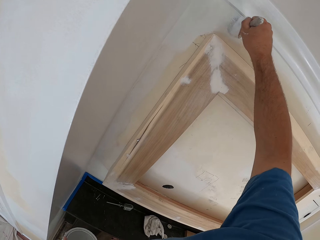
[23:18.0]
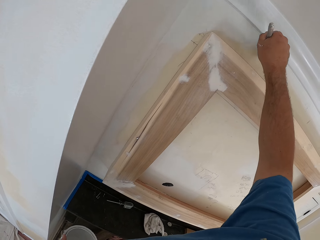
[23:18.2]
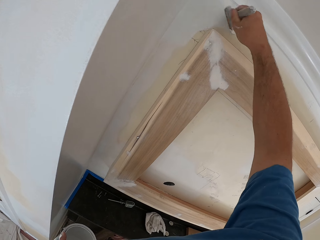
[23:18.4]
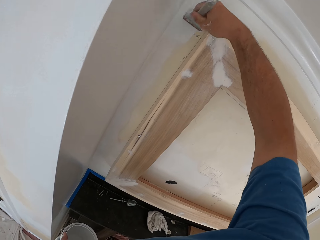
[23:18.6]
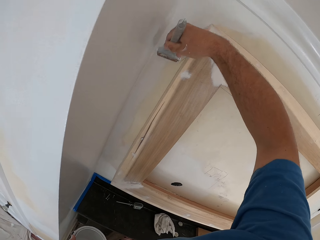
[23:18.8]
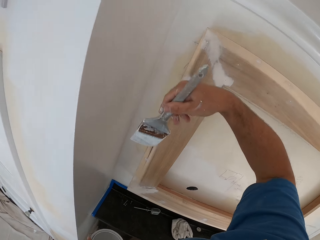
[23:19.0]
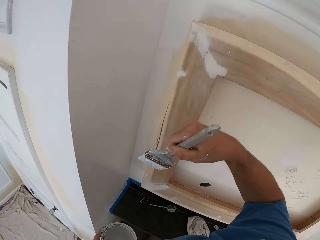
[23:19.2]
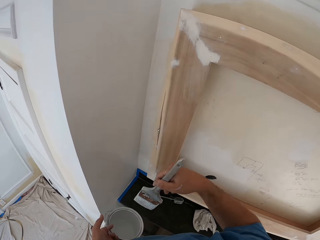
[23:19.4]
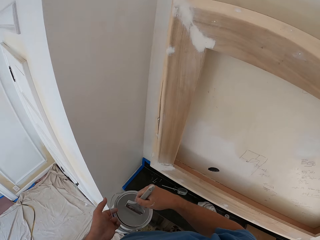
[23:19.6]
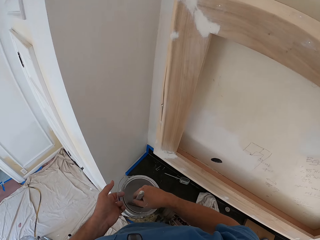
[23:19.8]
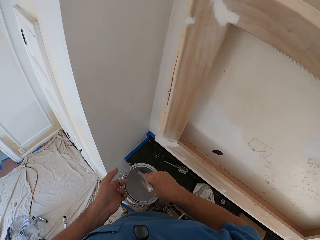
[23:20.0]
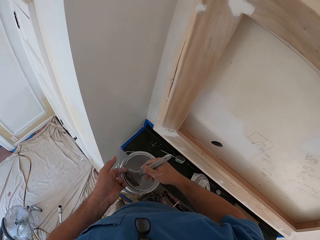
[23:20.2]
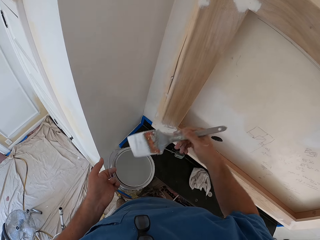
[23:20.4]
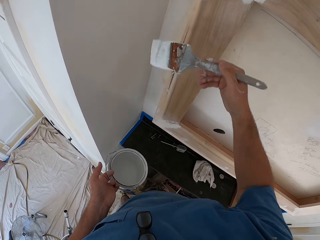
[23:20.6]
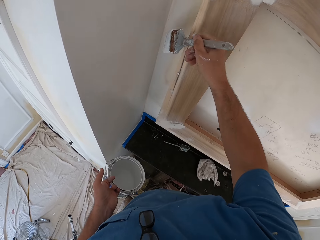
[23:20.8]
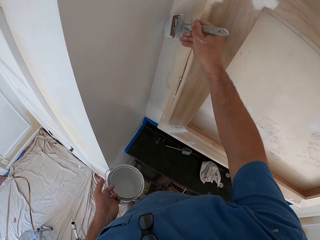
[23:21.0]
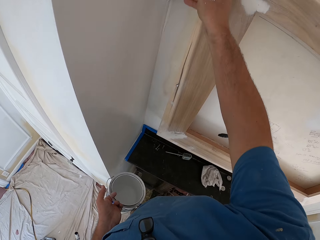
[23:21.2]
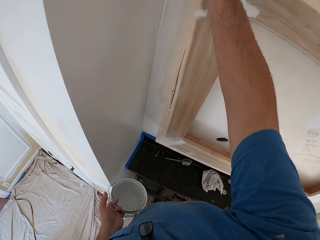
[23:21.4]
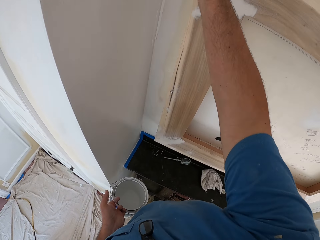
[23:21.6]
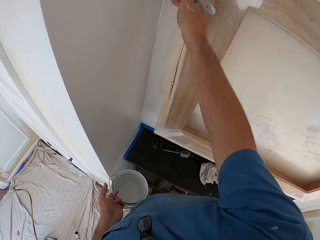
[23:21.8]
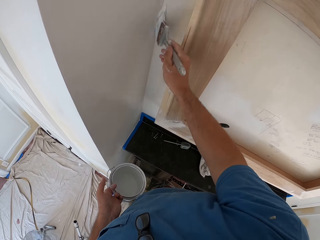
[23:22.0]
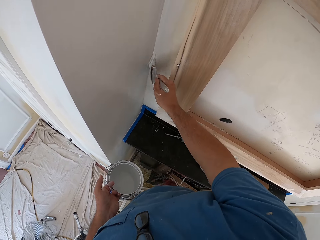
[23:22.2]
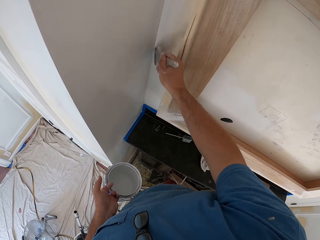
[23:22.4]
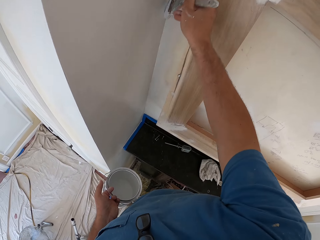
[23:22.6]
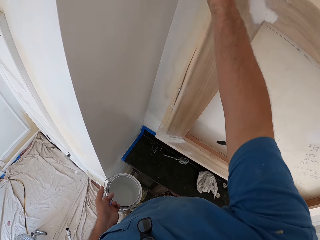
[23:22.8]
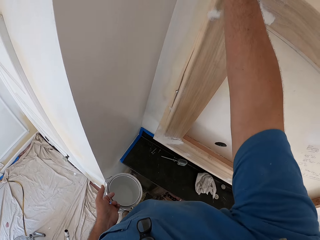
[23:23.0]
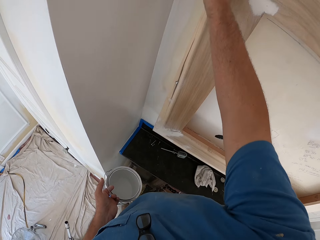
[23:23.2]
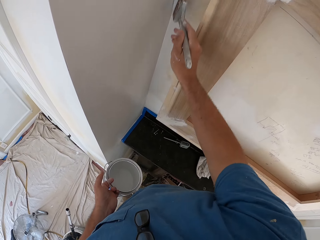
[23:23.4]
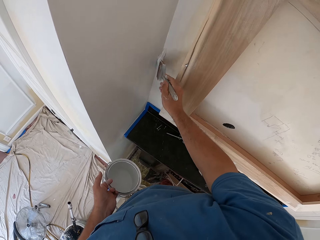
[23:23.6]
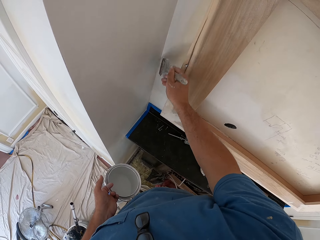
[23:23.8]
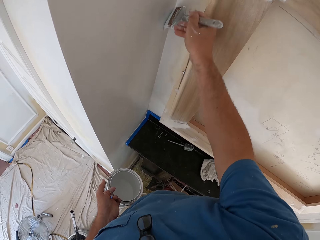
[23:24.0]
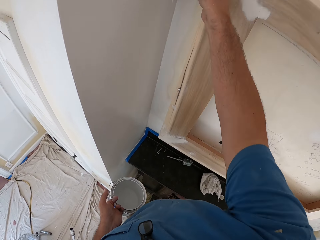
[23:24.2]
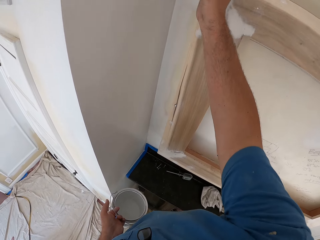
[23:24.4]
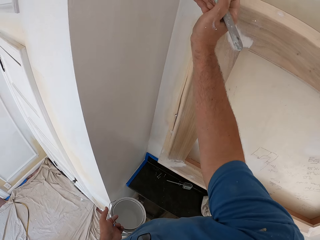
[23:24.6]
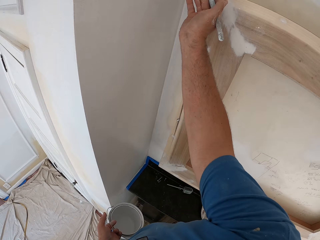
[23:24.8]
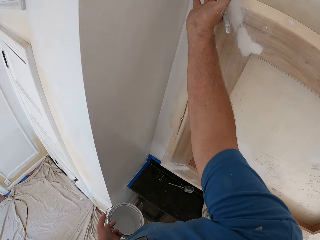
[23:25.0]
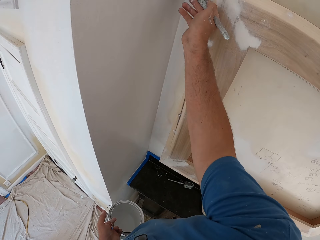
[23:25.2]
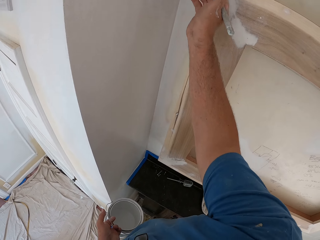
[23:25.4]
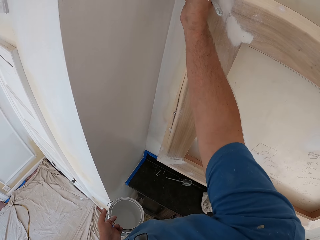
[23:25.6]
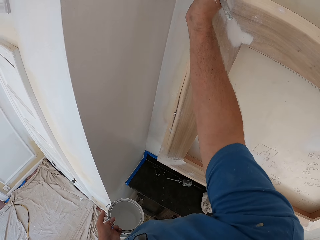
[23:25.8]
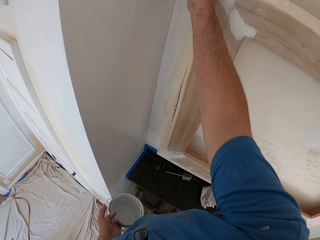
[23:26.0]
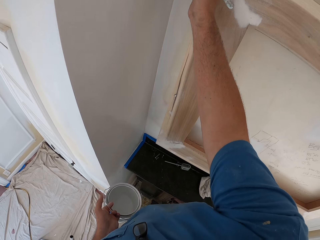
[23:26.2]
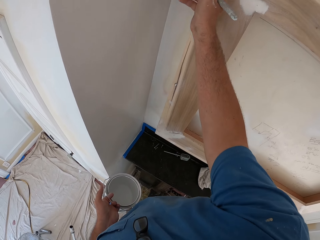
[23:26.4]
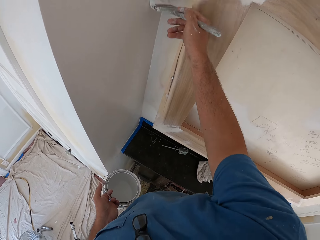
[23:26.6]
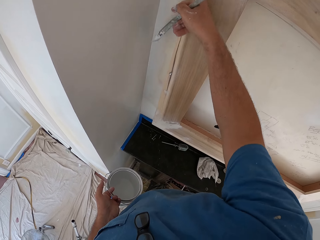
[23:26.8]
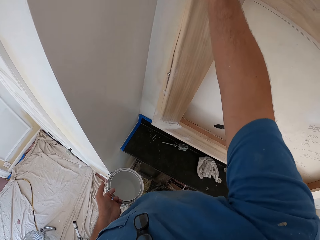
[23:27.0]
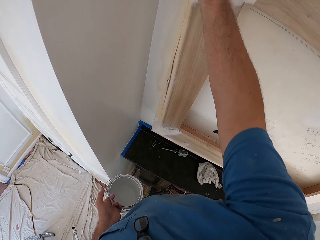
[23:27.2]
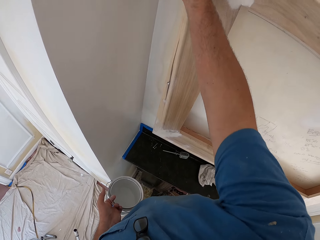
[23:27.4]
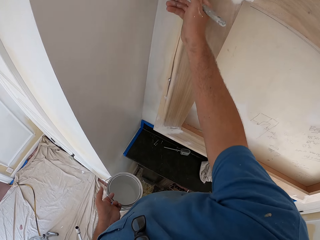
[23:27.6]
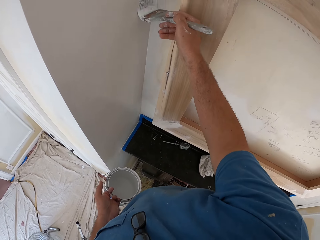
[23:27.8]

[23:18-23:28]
The camera wearer dips the paint brush inside the paint can in his hand. He lifts the brush. He paints the room wall with the paint brush in his hand.

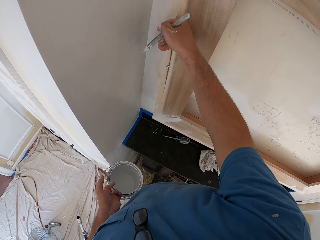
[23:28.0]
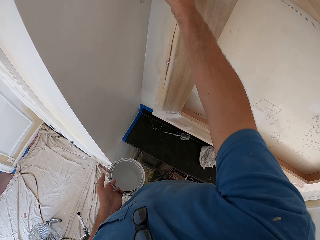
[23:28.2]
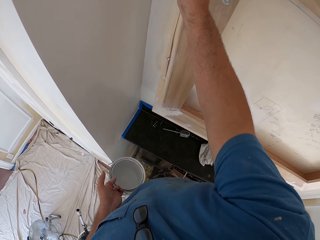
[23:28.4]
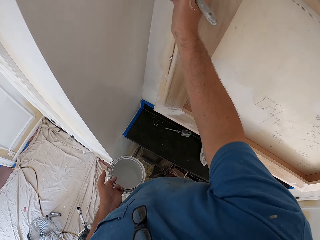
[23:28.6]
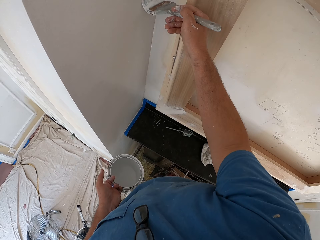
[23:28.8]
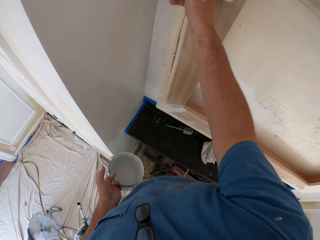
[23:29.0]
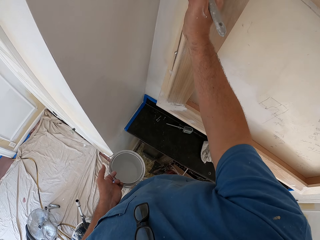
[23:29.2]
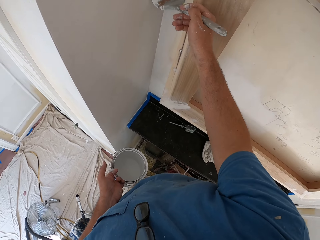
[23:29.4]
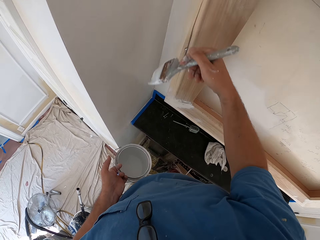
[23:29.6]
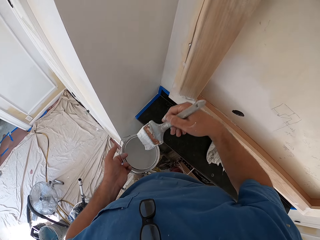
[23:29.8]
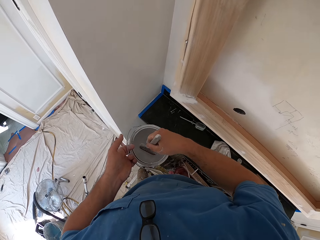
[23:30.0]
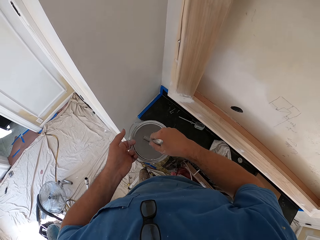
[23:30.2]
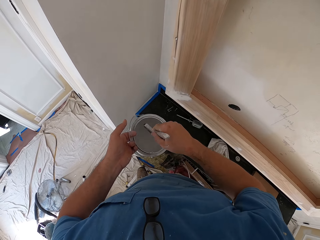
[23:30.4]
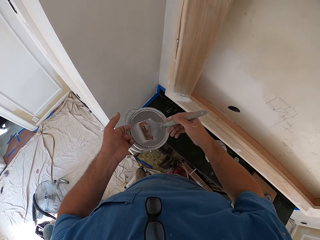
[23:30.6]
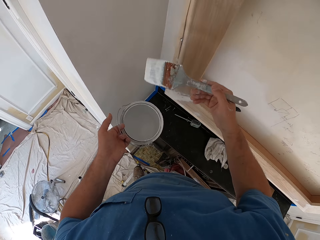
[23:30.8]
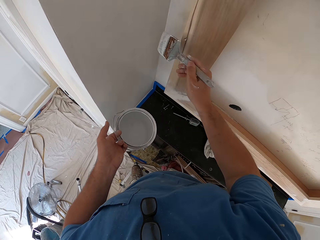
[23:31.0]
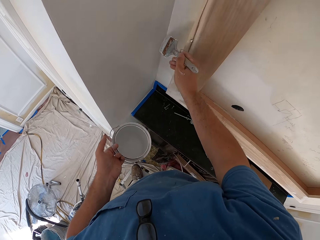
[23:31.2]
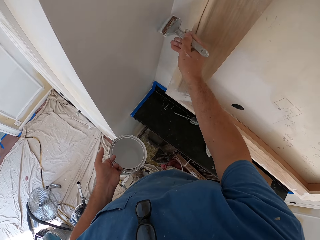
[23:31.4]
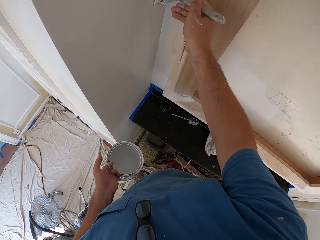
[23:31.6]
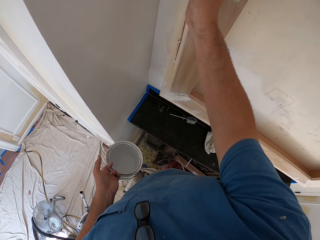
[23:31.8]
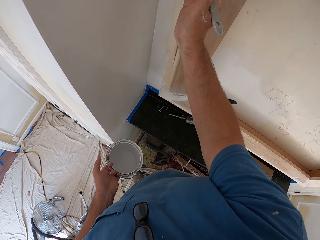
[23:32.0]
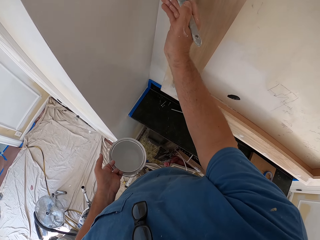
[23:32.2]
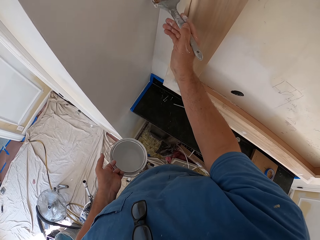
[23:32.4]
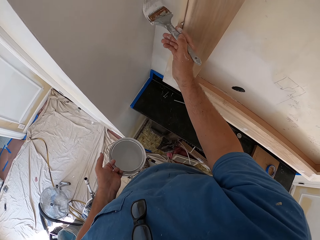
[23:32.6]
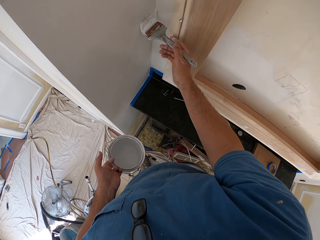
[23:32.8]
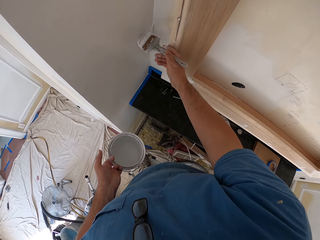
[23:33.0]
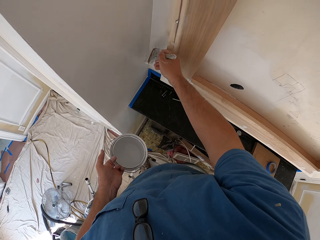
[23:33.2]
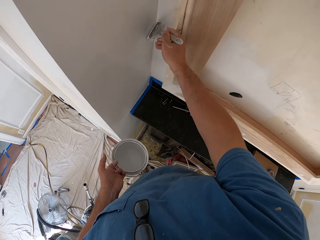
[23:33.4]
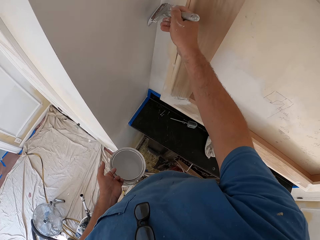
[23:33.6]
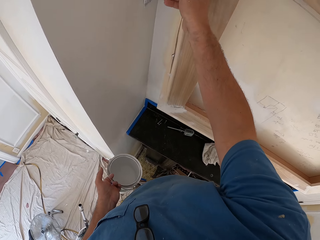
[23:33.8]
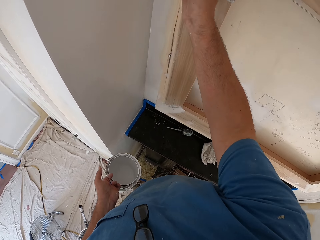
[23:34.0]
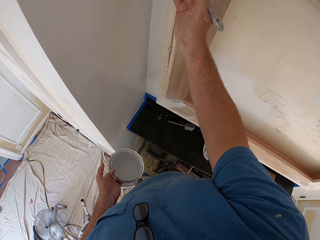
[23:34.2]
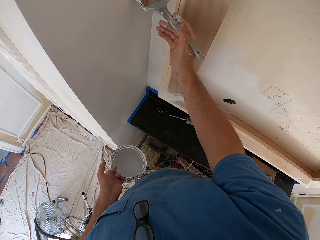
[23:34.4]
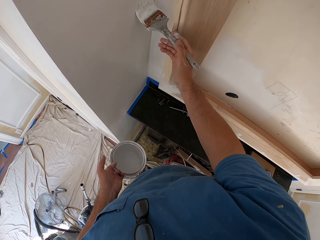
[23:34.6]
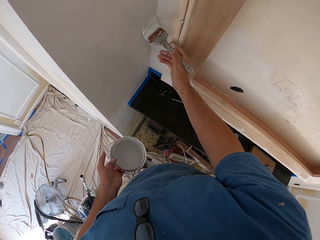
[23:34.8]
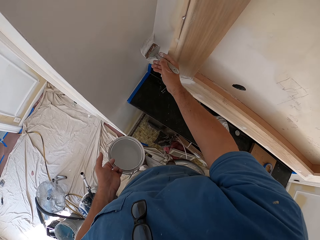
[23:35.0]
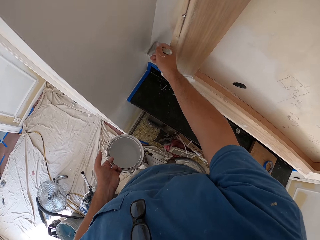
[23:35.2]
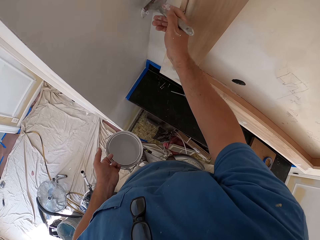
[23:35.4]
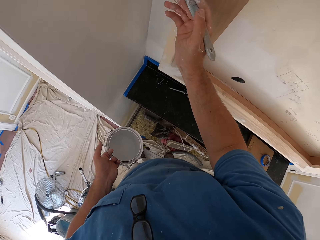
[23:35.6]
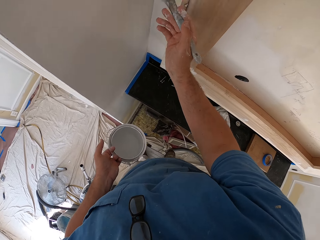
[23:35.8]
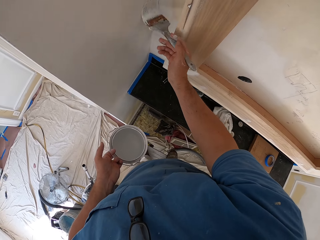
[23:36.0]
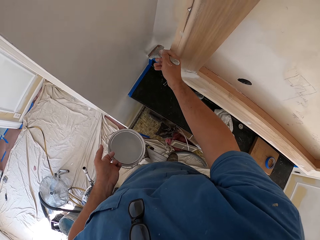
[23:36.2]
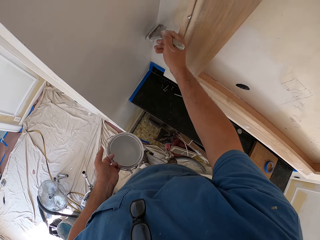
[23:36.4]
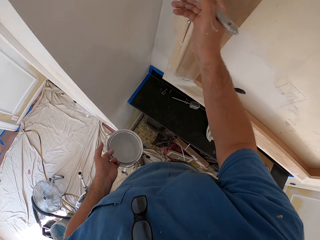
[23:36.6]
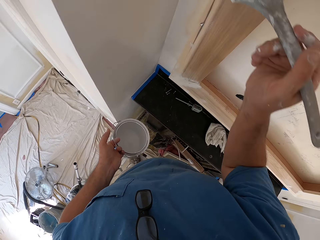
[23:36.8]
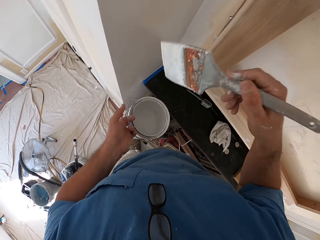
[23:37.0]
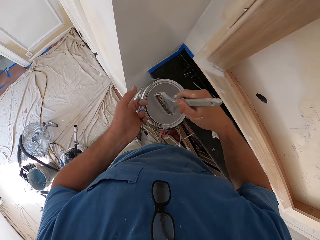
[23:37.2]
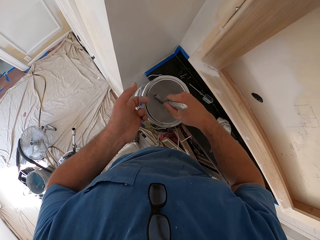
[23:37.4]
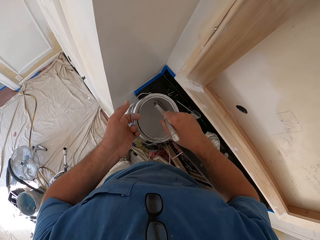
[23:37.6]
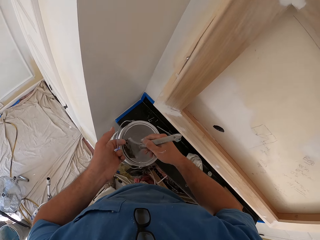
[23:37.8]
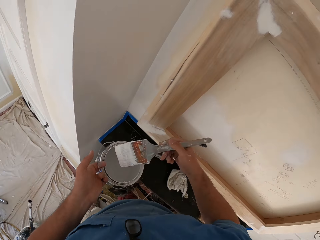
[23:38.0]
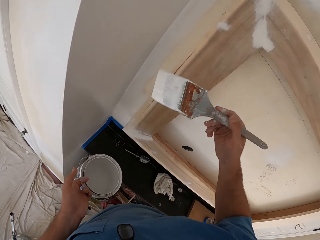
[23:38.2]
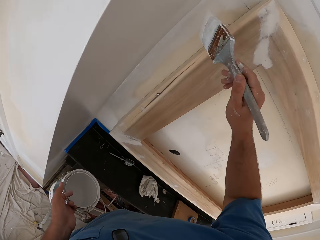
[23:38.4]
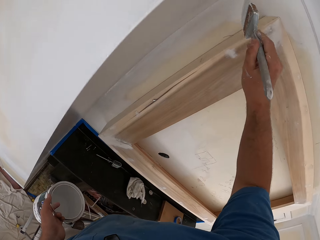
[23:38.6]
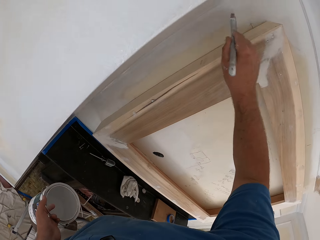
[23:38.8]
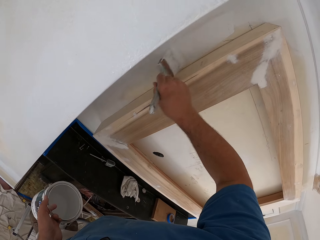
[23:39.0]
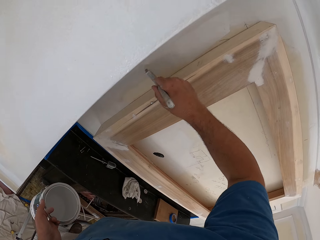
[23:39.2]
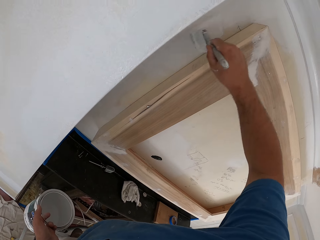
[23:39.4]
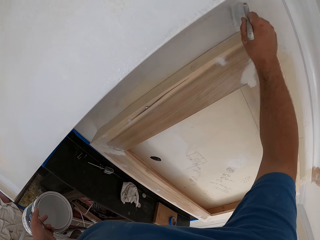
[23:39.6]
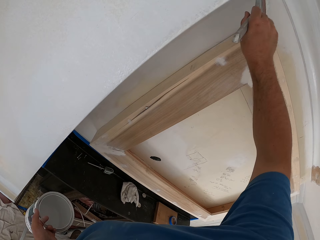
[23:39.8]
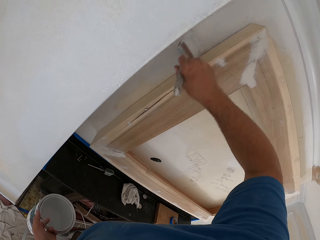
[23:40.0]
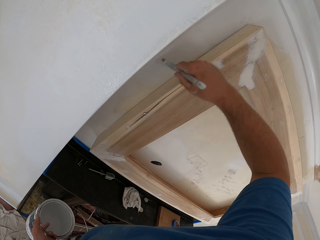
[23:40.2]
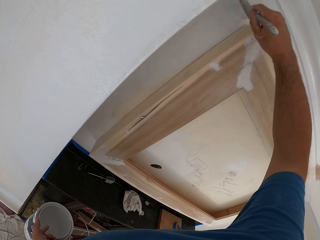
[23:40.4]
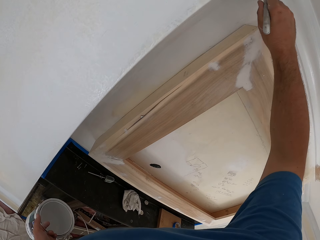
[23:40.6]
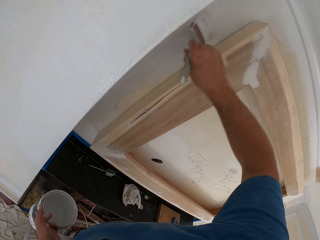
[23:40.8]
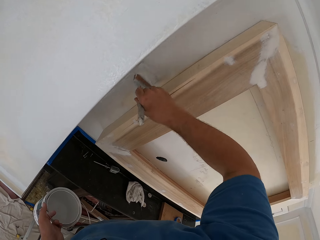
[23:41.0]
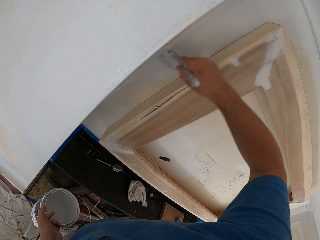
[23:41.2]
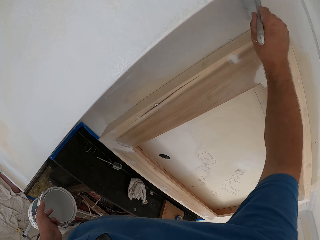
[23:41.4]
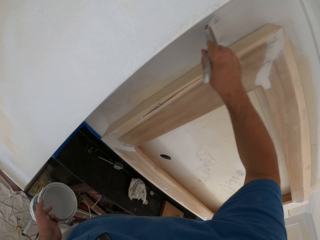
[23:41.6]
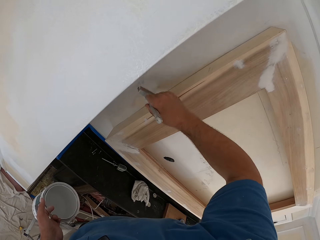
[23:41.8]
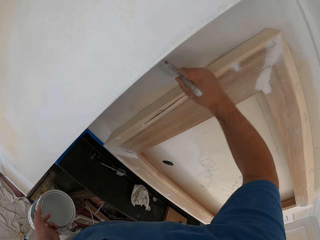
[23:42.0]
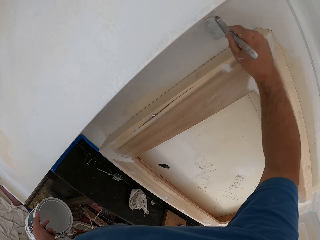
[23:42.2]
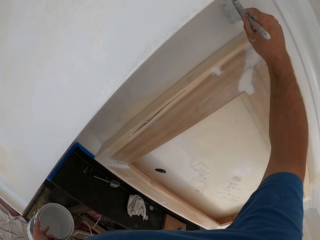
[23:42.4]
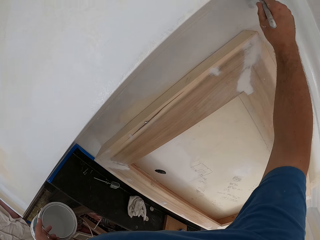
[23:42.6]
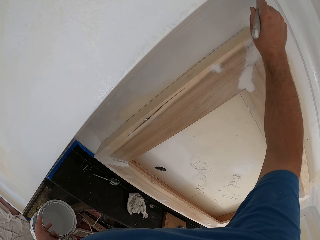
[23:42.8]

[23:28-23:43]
The camera wearer dips the paint brush inside the paint can in his hand. He lifts the brush. He paints the room wall with the paint brush in his hand. He dips the paint brush inside the paint can in his hand. He lifts the brush. He paints the room wall with the paint brush in his hand.
